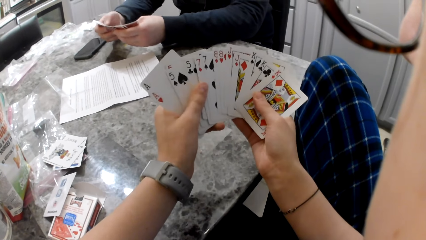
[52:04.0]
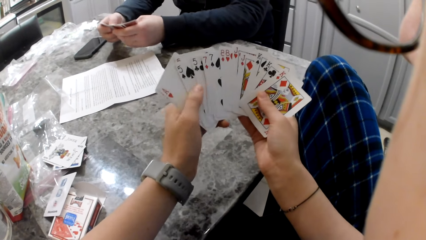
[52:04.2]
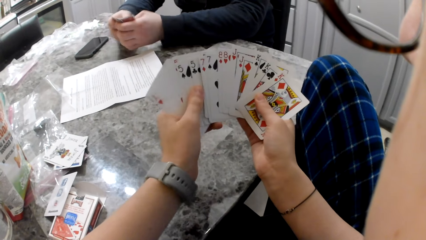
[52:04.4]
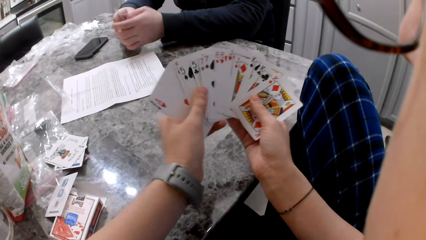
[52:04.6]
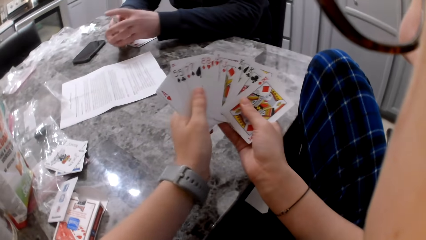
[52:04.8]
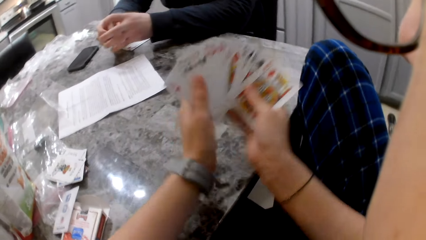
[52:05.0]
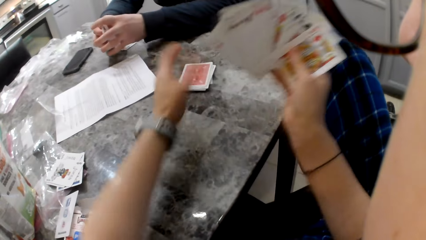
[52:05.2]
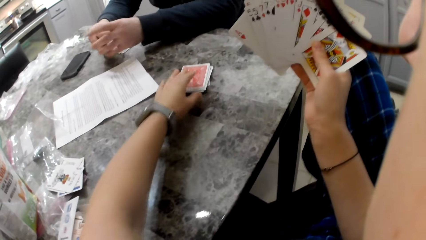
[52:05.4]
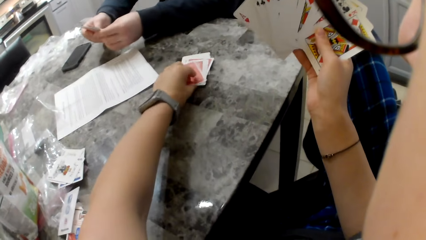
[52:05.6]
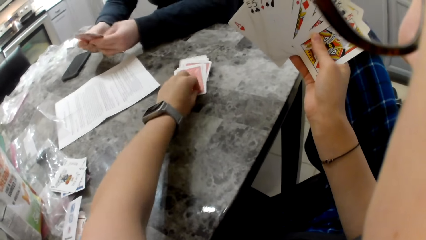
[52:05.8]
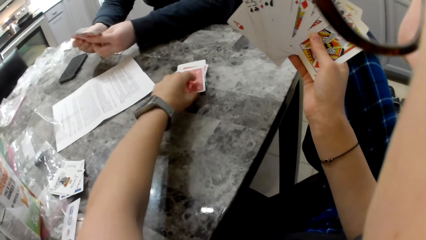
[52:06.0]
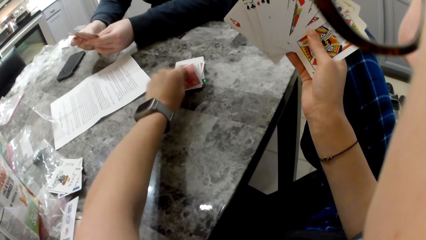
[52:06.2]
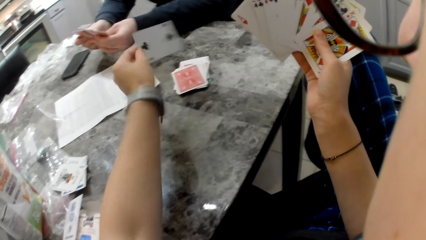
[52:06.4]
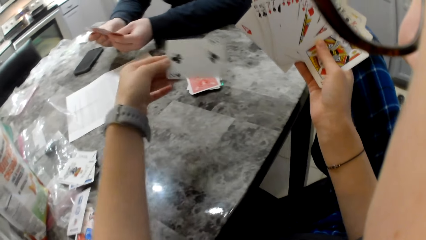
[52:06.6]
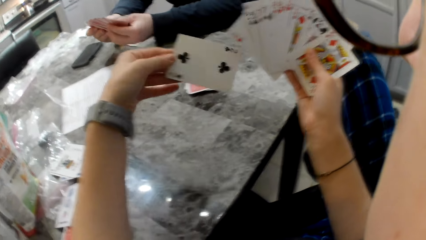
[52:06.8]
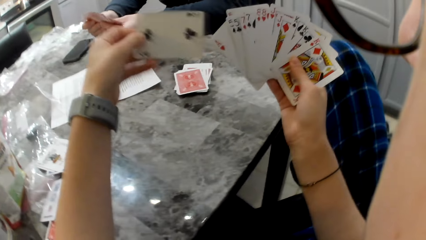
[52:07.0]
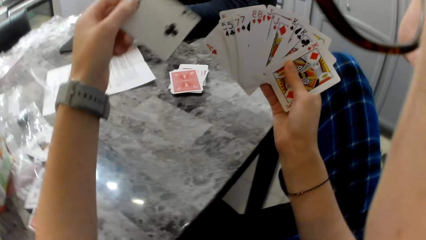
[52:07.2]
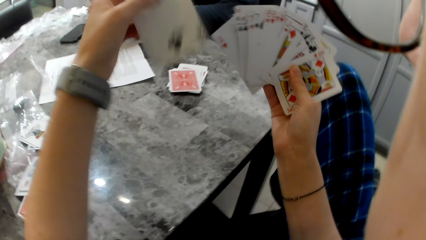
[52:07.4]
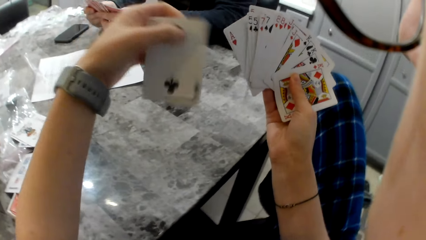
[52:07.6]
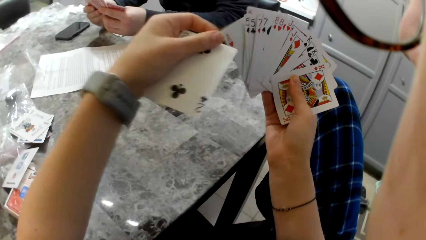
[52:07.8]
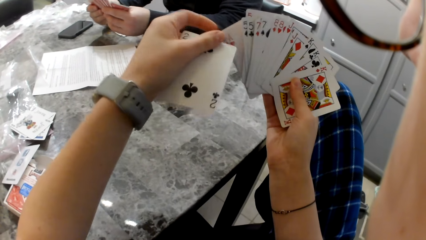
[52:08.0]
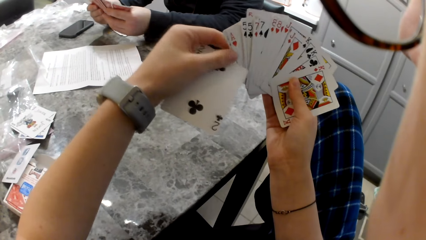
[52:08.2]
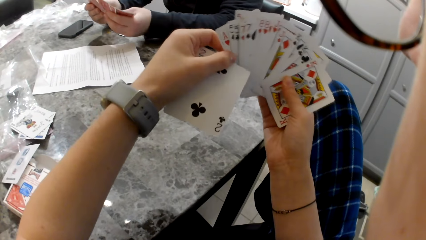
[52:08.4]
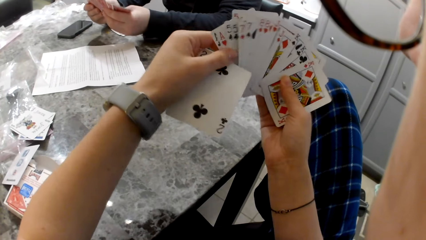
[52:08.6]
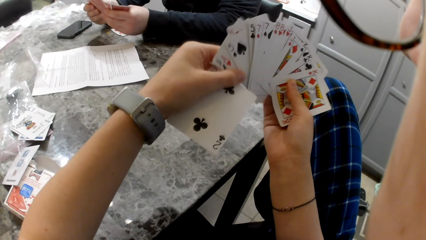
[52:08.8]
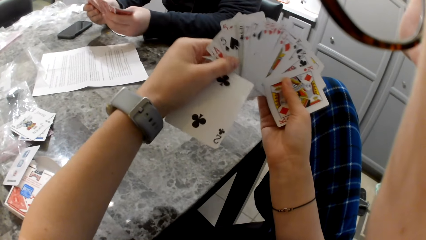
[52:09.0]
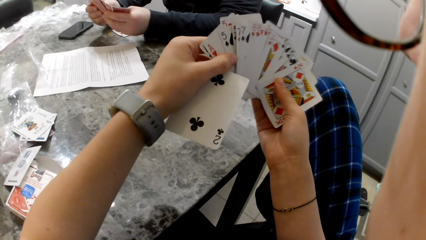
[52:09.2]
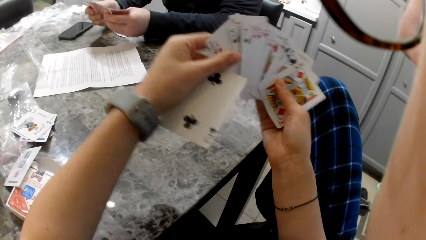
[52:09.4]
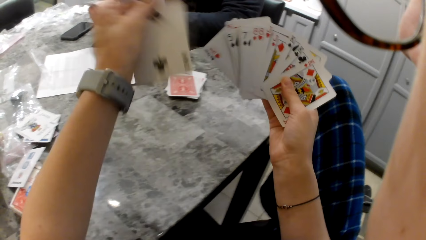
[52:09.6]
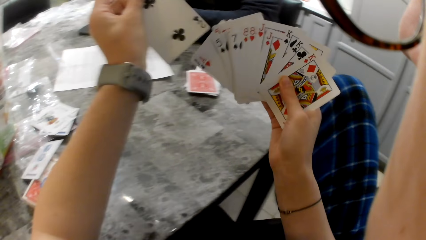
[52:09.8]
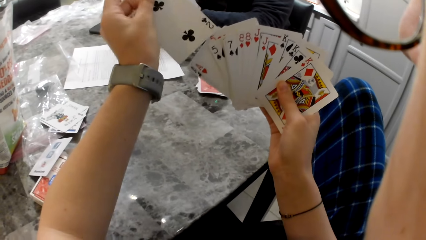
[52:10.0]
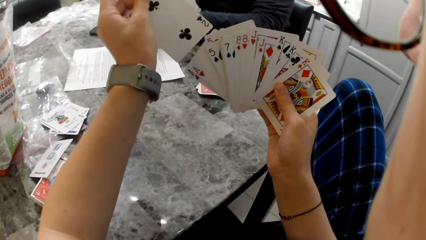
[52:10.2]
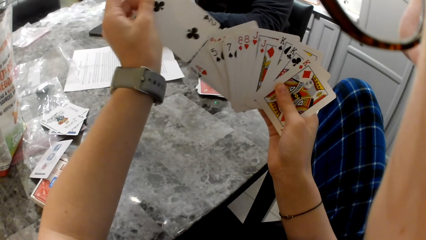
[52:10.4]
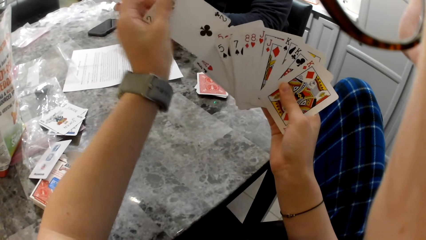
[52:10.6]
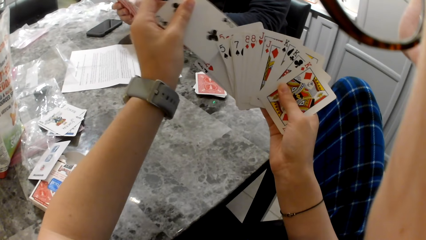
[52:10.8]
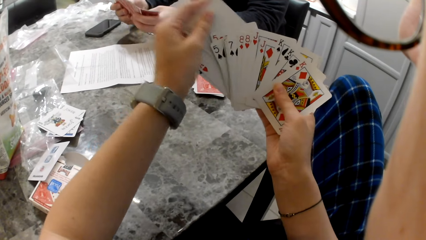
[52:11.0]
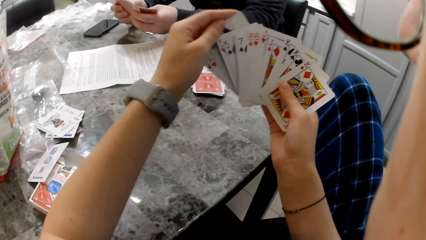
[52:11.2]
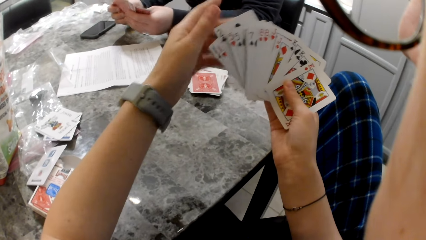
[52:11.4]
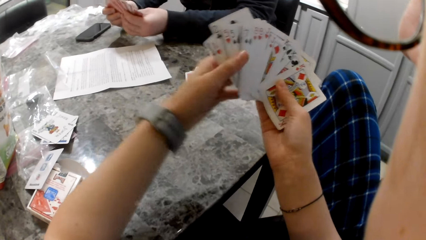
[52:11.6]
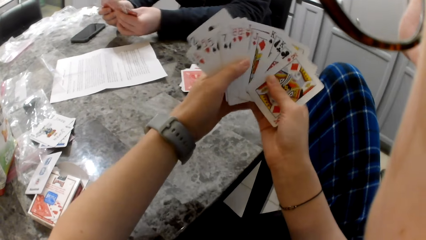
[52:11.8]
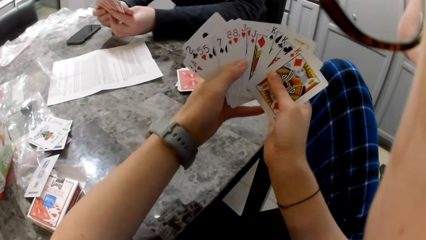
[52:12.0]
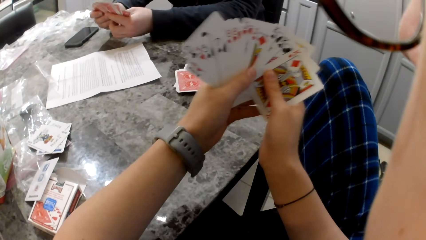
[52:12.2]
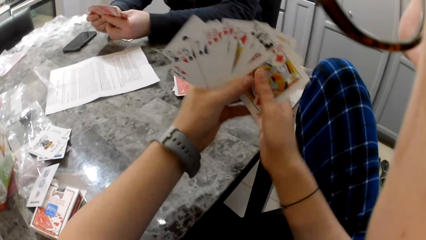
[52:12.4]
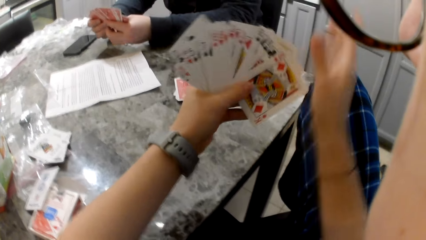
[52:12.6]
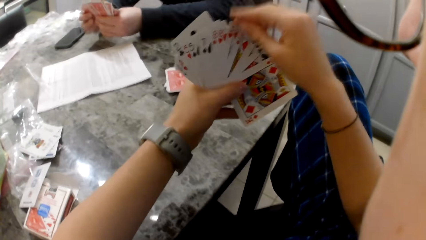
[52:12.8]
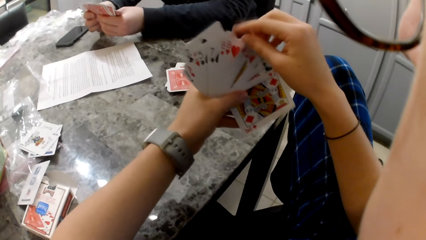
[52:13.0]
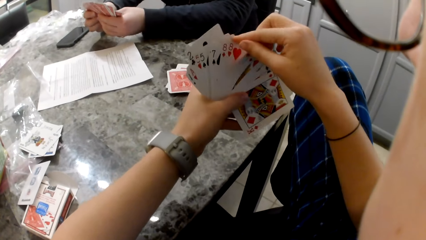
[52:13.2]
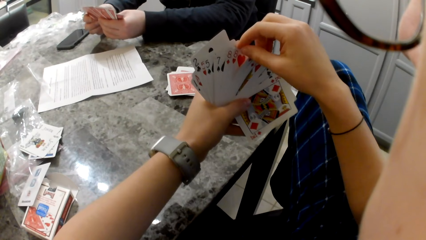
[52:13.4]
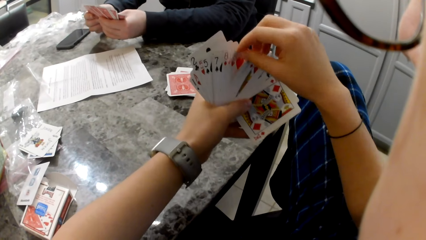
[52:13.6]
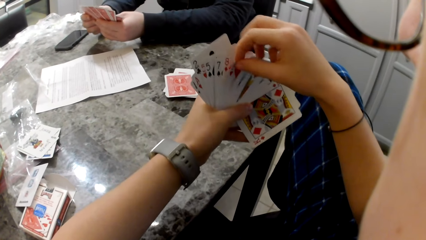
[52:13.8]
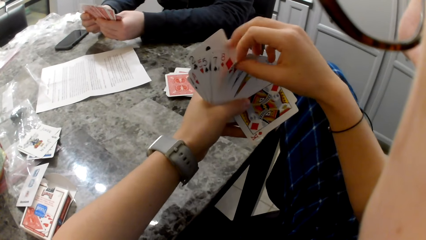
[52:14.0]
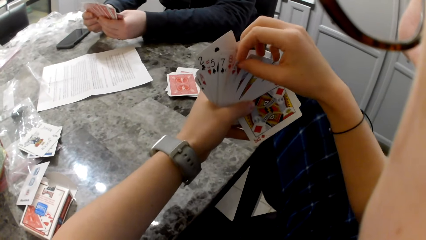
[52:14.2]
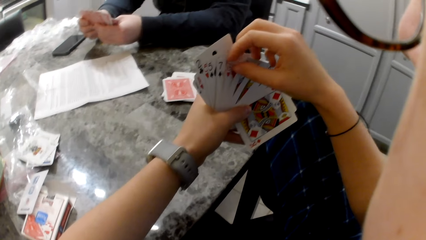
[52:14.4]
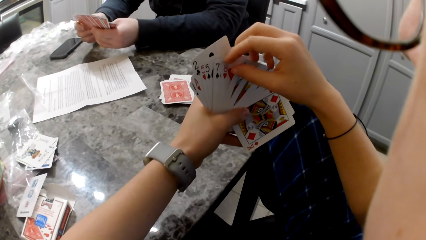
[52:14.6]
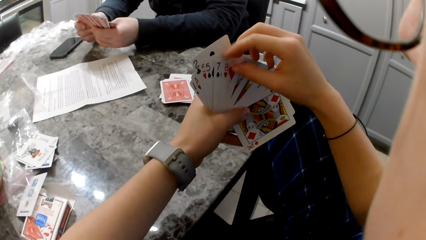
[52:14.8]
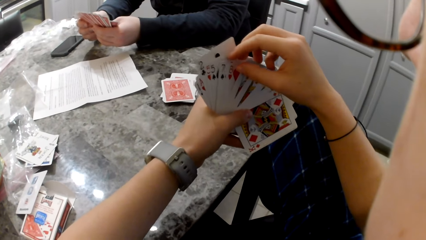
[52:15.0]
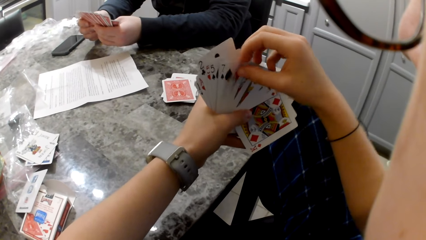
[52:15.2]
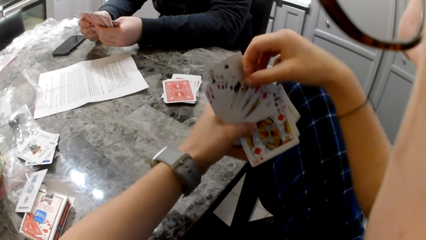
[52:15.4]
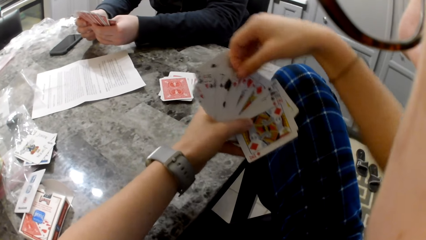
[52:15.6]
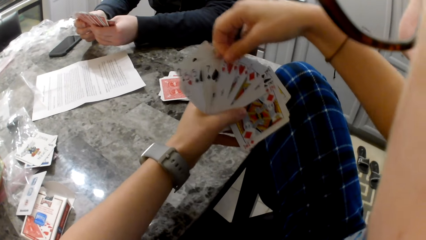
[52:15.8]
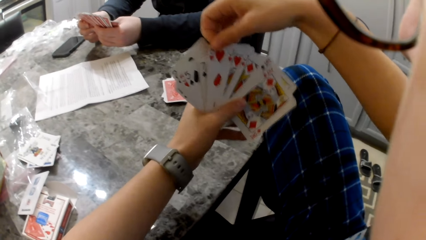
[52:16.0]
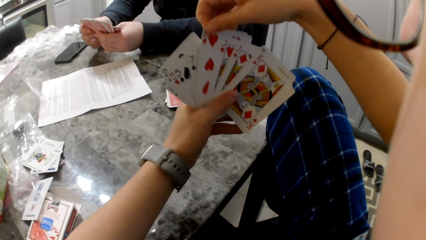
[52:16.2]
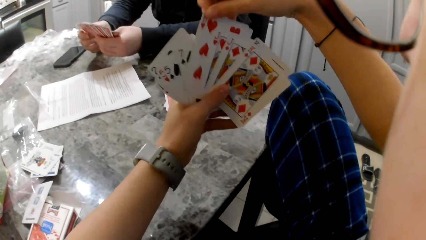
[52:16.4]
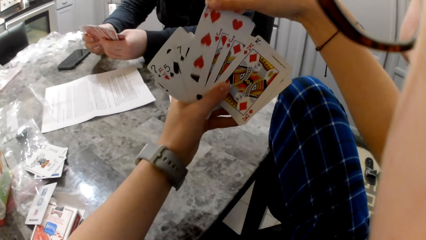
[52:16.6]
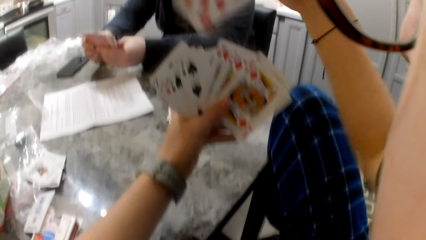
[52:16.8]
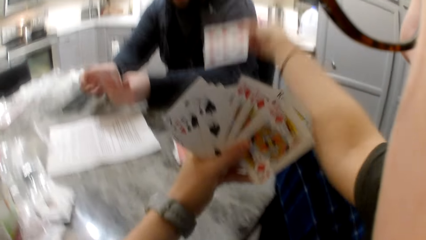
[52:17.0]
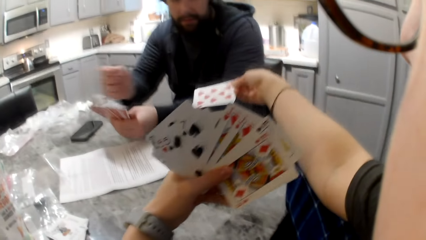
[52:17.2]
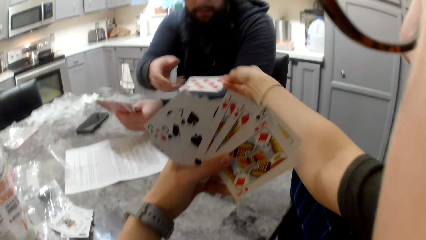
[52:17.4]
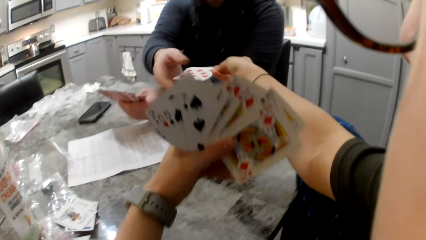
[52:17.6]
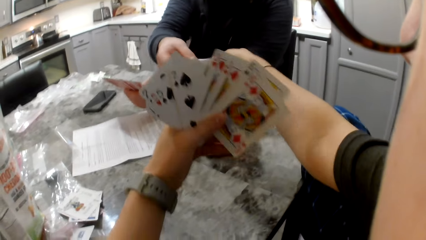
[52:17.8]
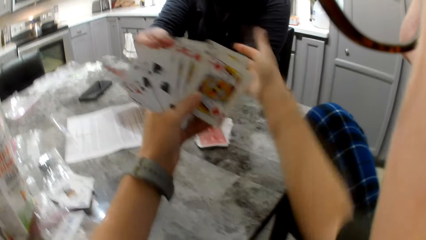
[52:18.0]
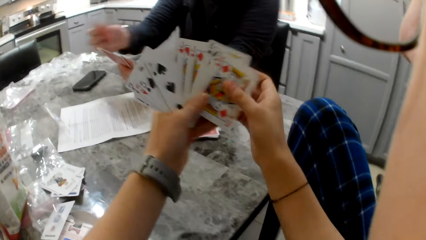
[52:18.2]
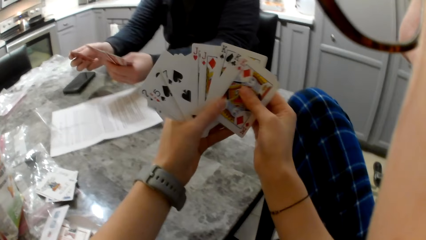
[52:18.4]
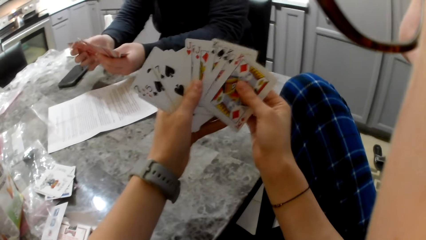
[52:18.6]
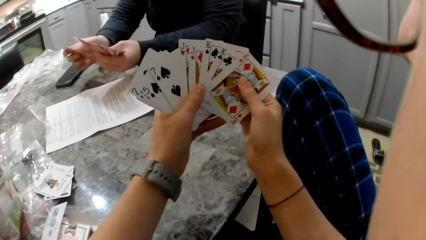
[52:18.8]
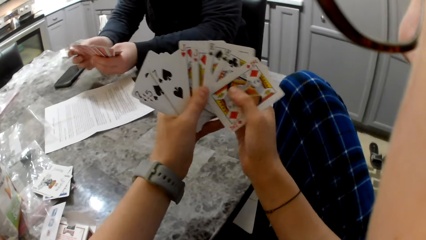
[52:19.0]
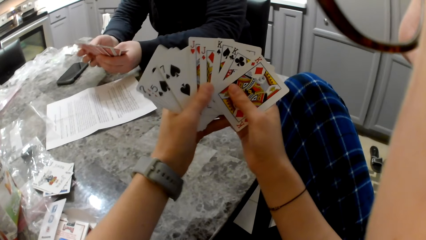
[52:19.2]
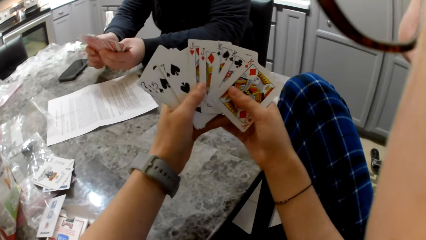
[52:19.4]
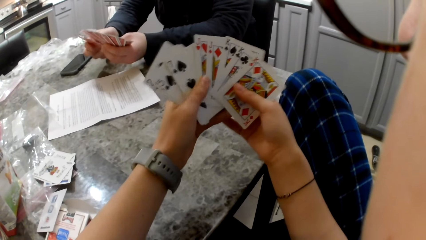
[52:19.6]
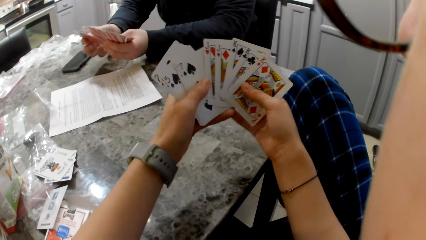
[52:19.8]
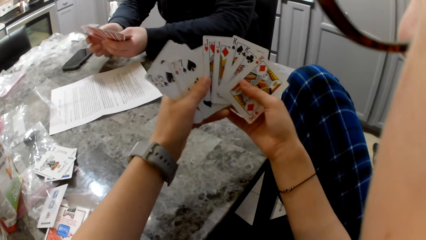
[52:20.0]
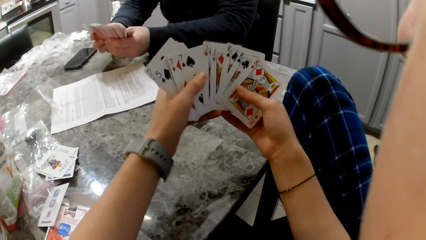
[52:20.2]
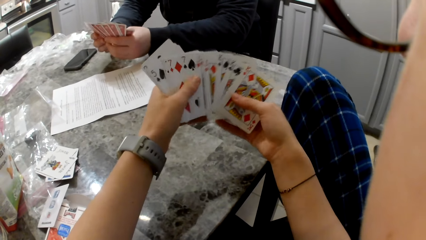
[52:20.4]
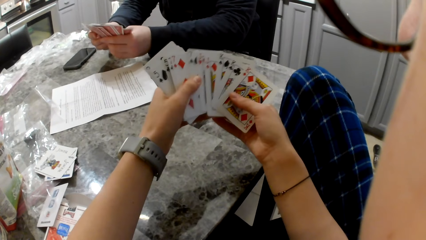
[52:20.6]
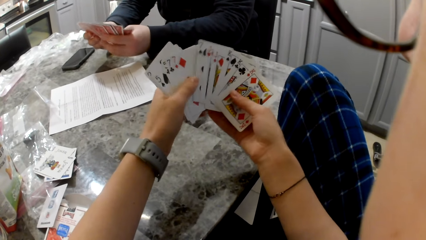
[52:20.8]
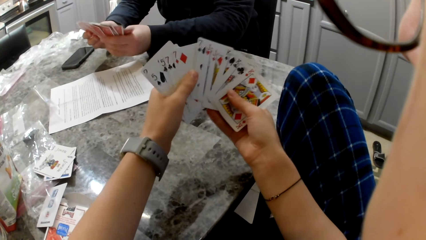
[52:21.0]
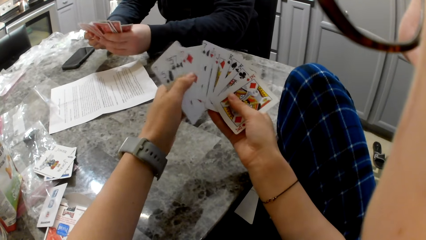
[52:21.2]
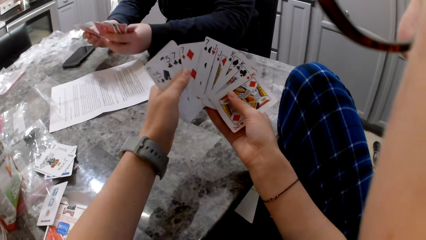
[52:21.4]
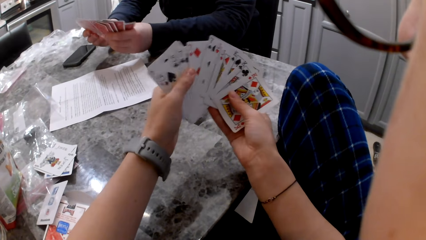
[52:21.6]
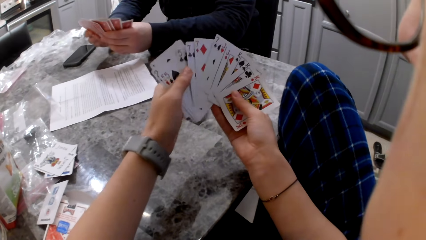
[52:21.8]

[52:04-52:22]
The camera wearer picks a card from the pile of cards on the table. She places the card with the cards in her right hand. She gives a man a card from the cards in her hand. The man puts the card in his left hand.
